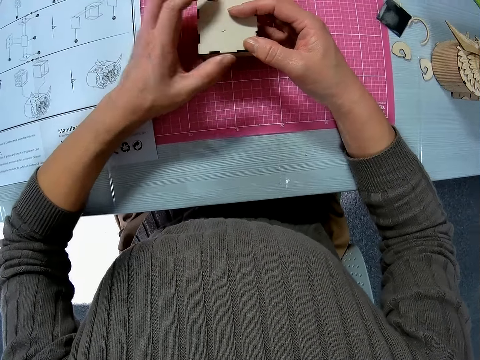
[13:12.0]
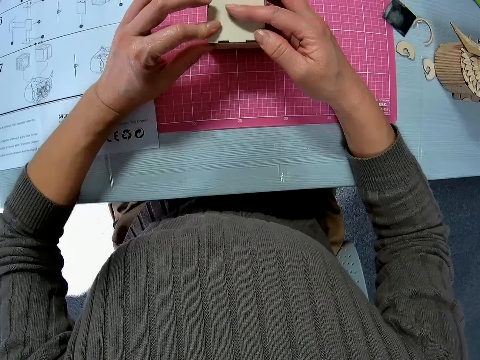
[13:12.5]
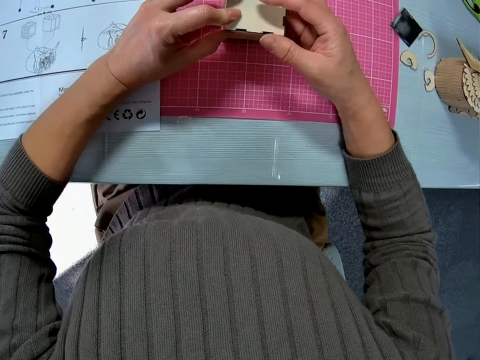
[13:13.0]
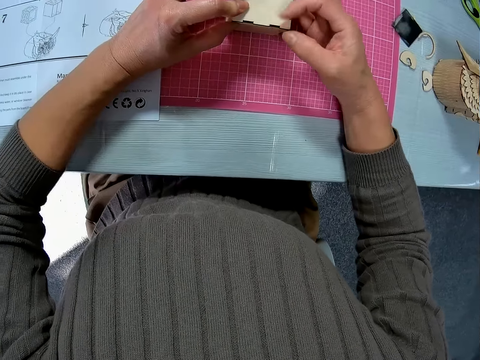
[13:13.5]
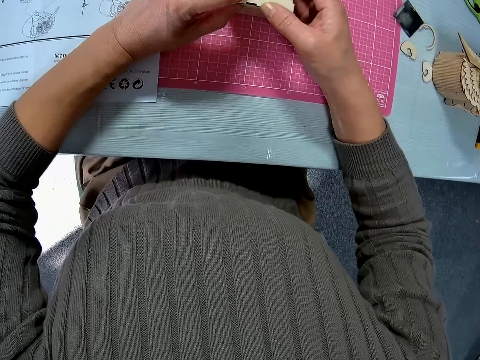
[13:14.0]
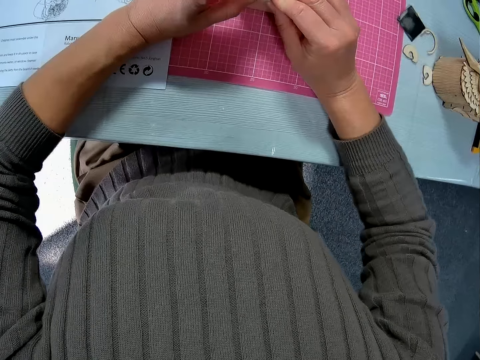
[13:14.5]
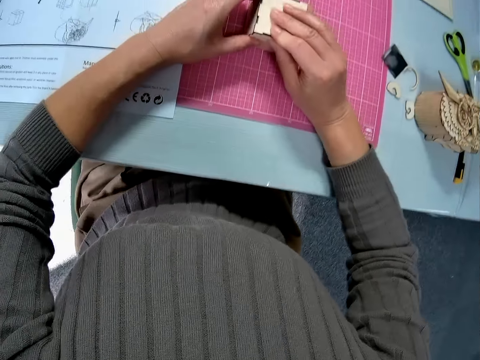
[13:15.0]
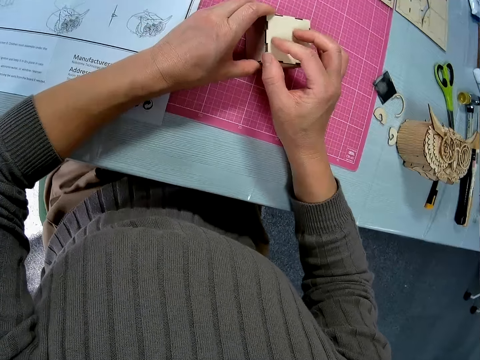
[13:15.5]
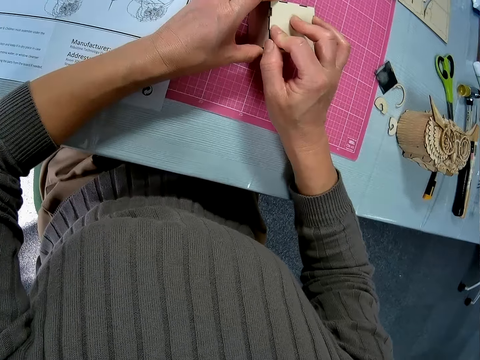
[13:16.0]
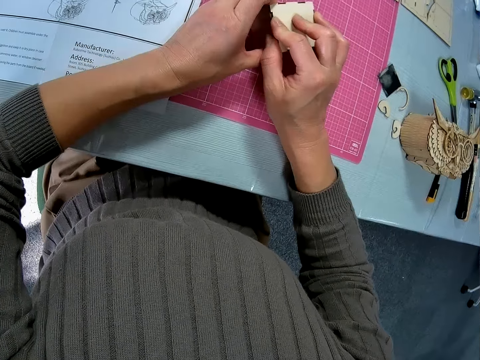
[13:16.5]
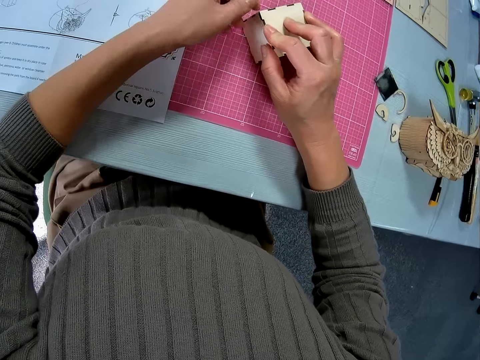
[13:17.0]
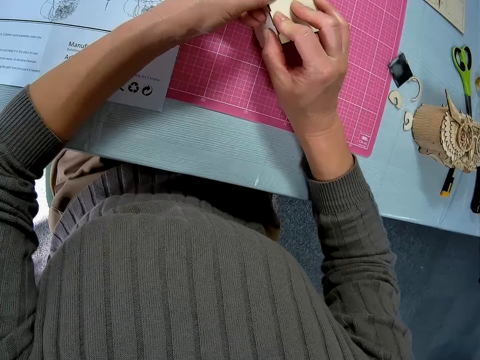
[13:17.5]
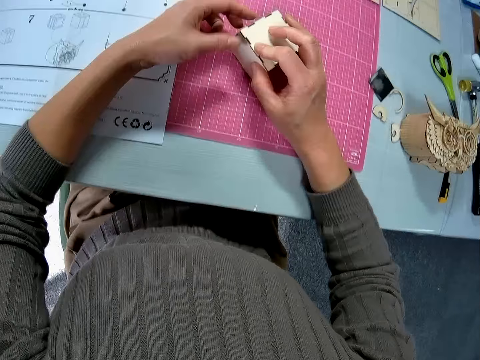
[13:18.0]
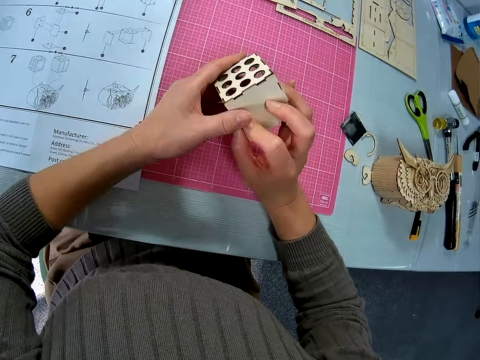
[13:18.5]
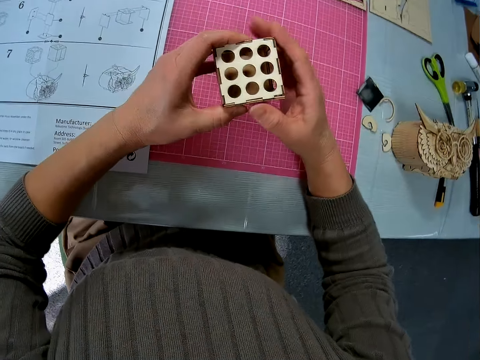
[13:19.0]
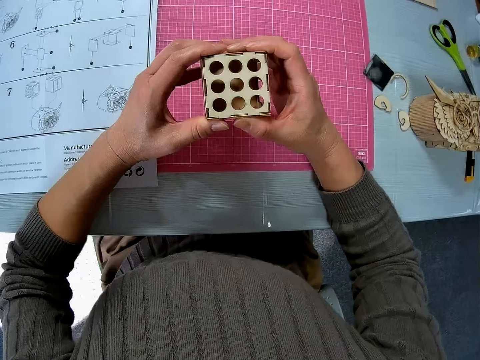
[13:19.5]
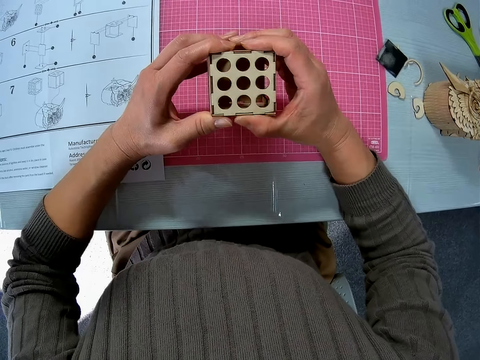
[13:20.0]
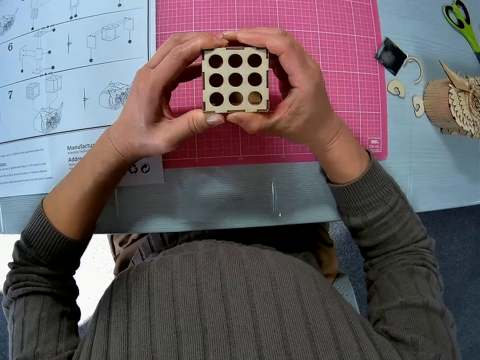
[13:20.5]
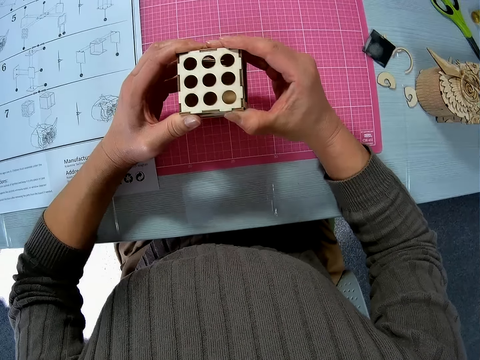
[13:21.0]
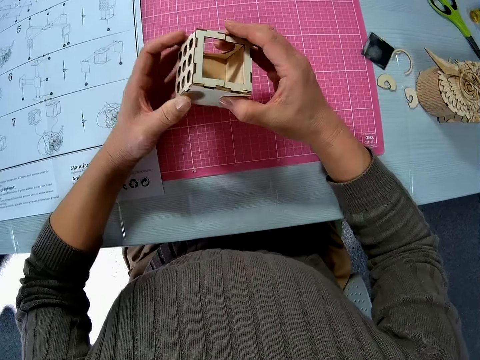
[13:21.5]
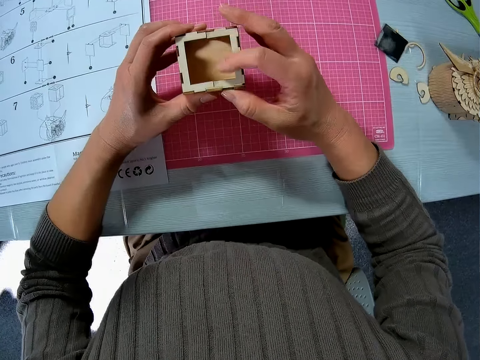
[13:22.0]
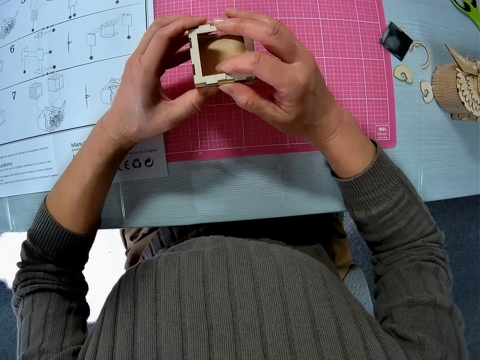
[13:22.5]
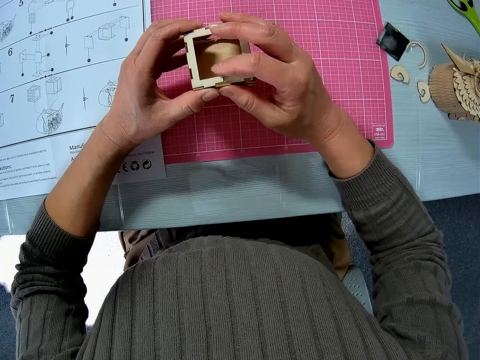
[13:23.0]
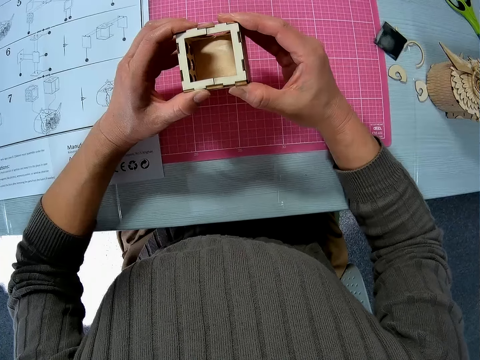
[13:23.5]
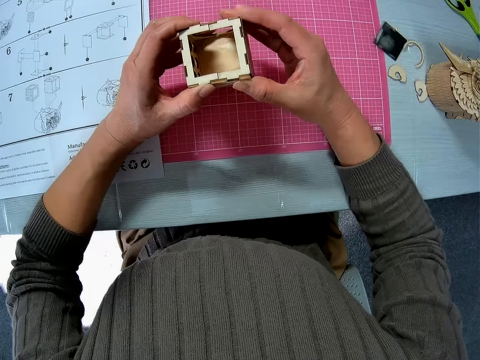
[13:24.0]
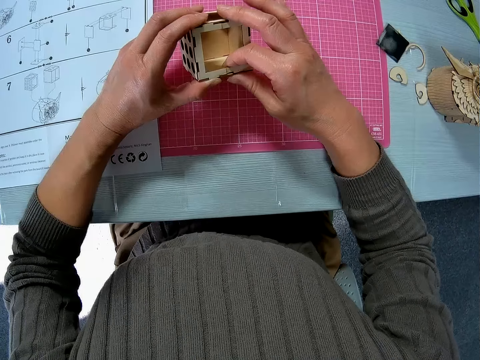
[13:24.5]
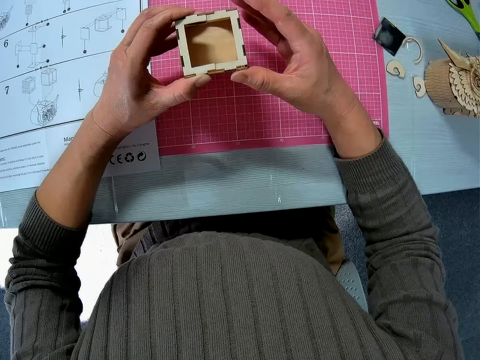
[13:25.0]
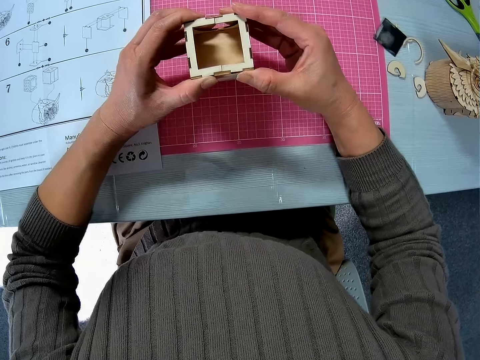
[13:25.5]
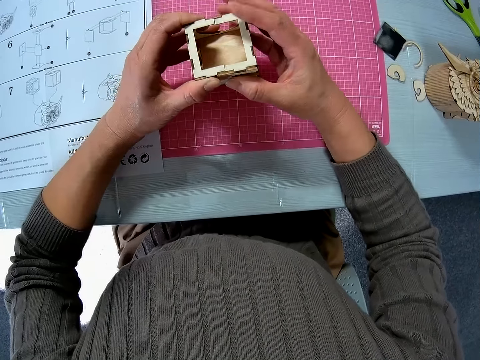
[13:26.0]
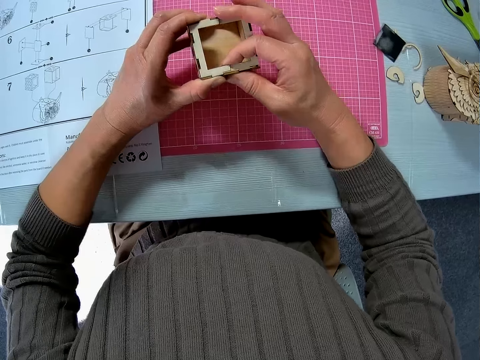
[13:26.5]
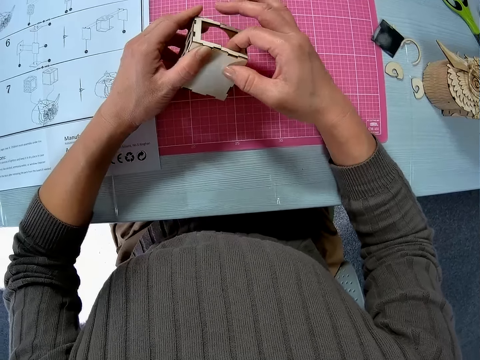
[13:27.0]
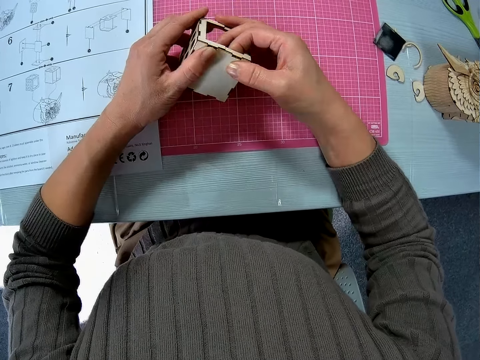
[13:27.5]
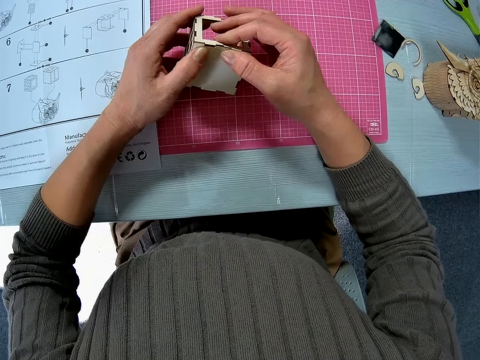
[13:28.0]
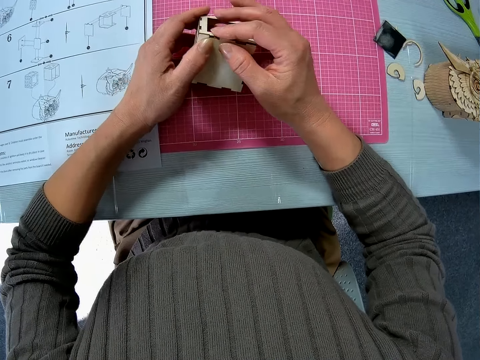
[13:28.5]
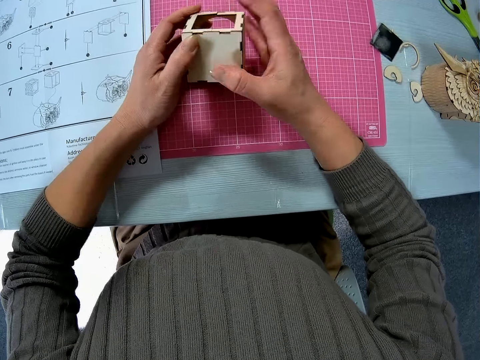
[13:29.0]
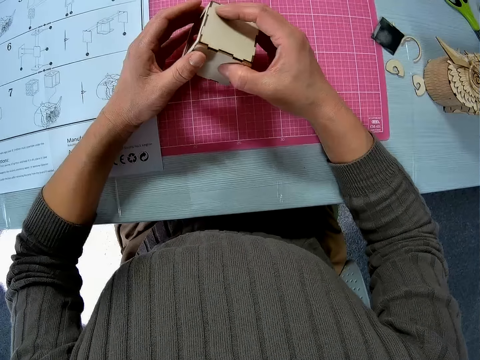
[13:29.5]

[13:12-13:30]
The camera wearer lifts the wooden craft shape. They turn the wooden craft shape. They tighten the wooden craft shape.

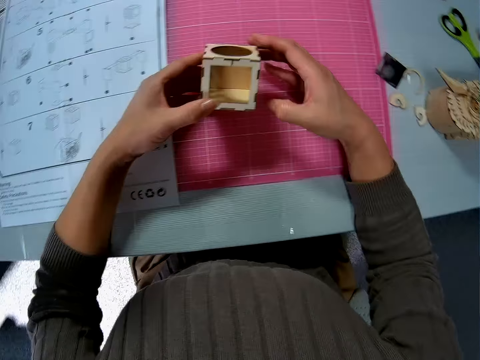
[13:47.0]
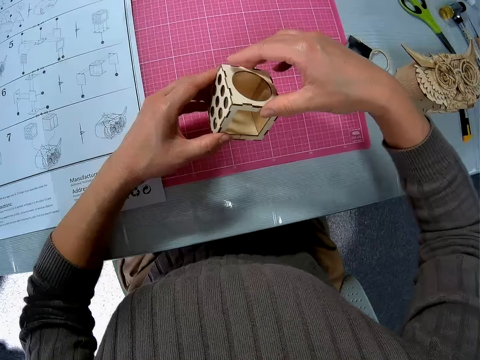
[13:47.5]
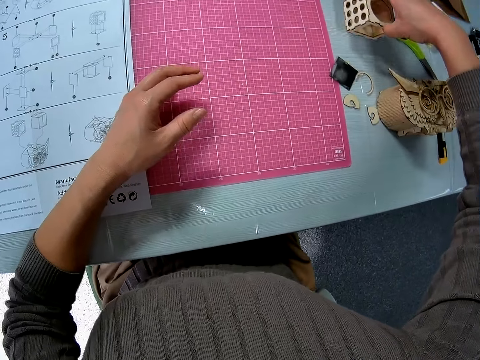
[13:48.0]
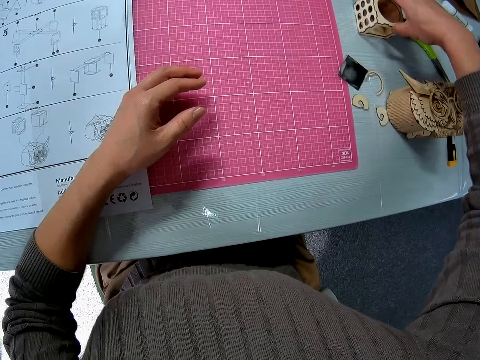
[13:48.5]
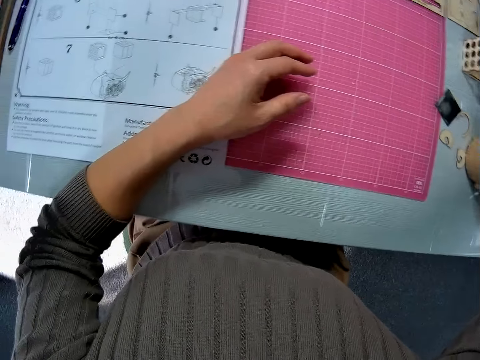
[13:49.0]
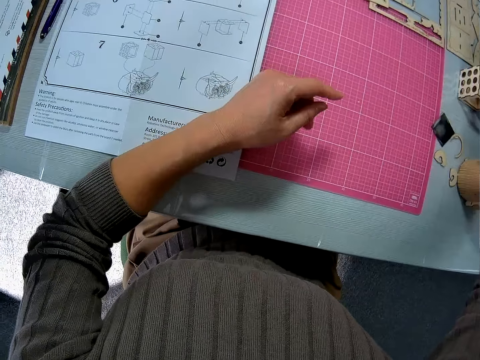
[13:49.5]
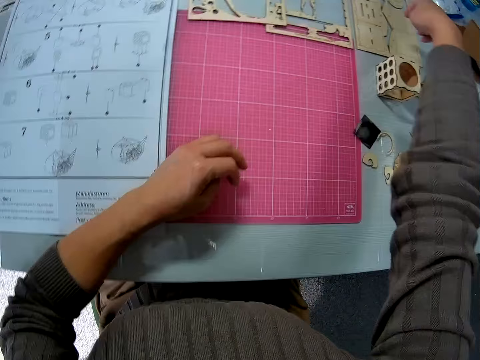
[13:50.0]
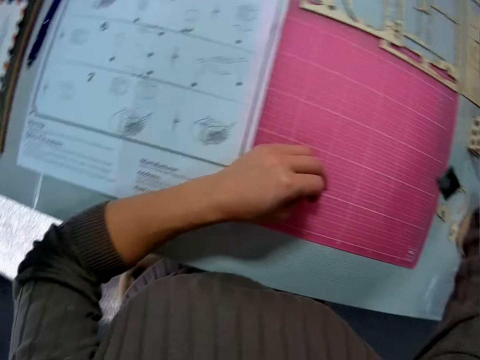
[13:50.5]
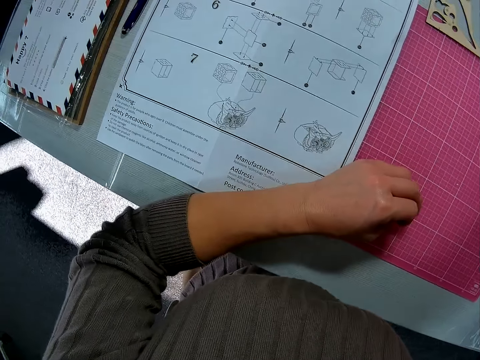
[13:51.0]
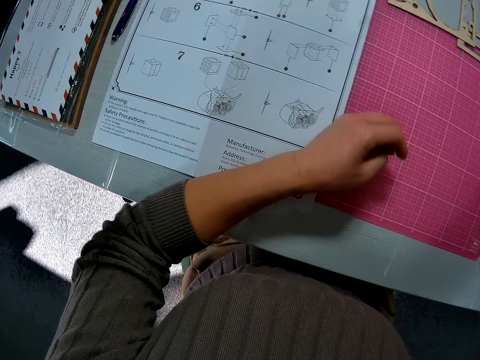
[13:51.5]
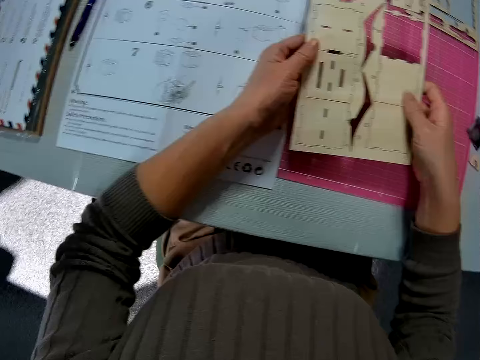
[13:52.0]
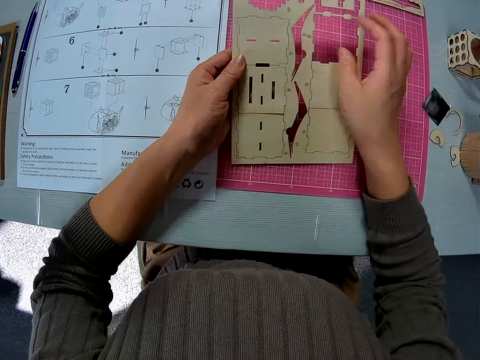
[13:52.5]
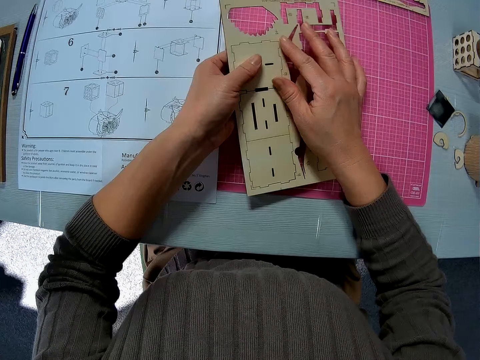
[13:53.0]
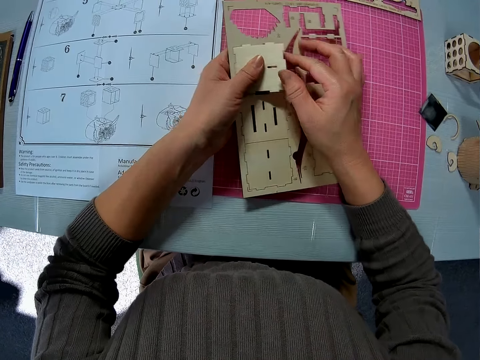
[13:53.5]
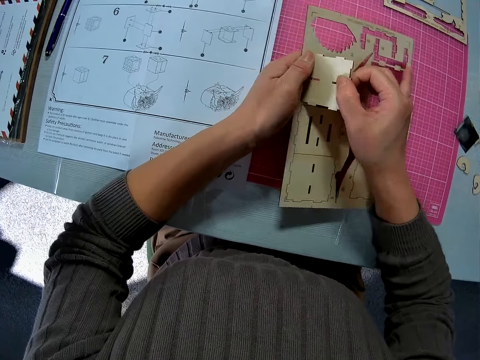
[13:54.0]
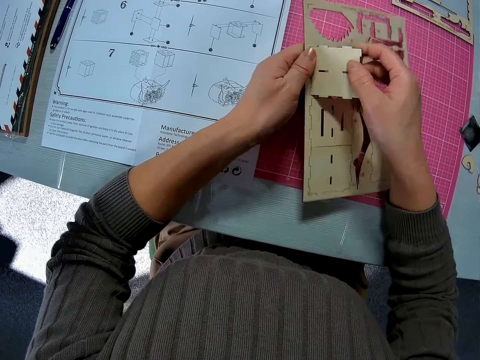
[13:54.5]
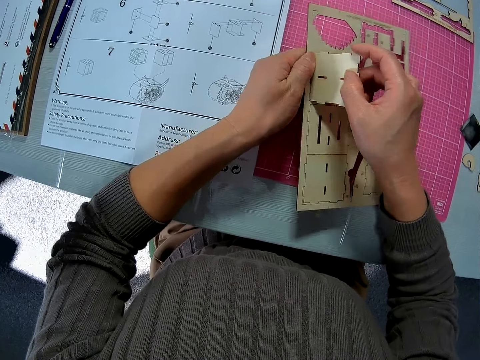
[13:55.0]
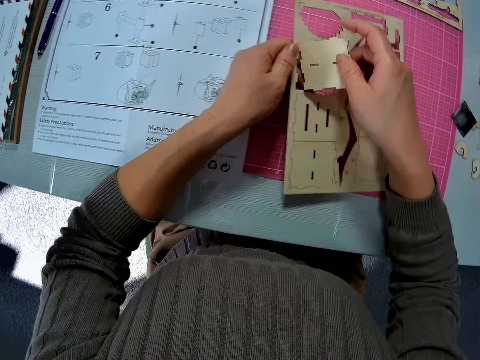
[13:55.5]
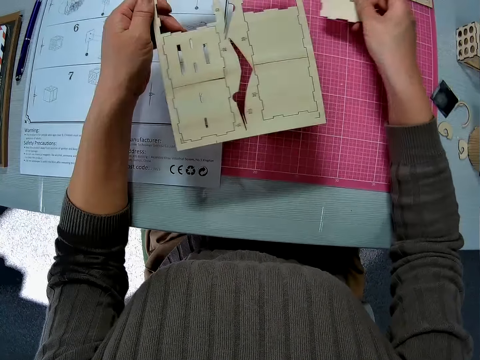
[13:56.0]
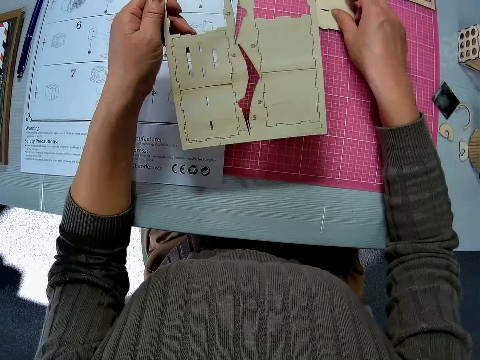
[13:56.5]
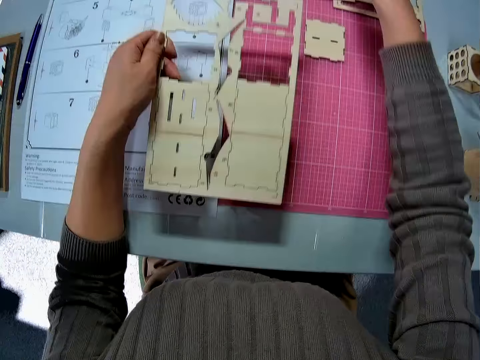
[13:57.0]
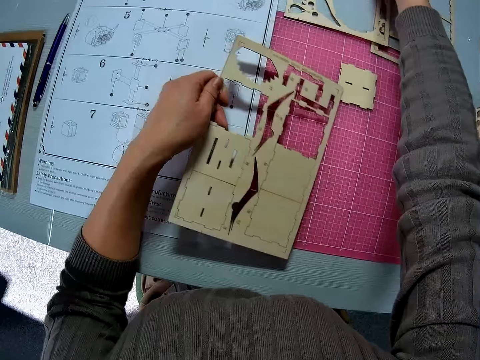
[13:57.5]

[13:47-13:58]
The camera wearer drops the wooden assembly on the table. They pick up a wooden sheet or laser cut wood craft kit on the table. They detach a wooden piece on the wooden sheet and place the wooden piece on the table.
